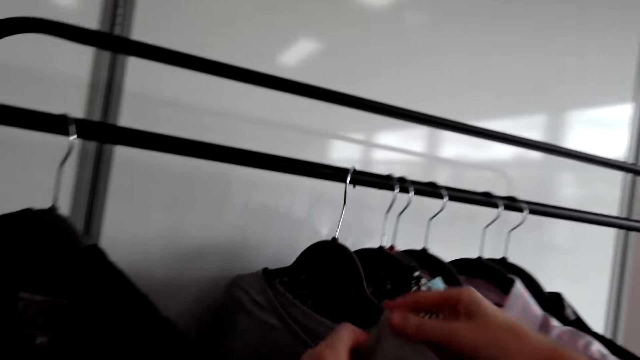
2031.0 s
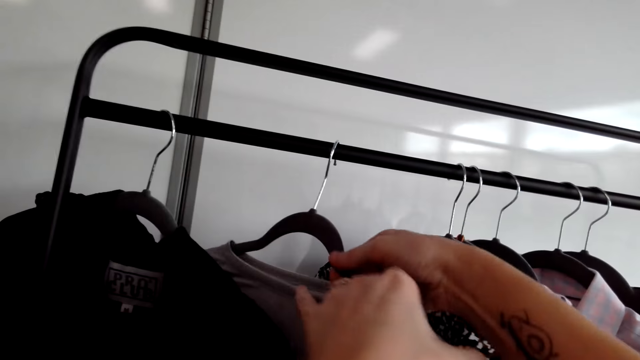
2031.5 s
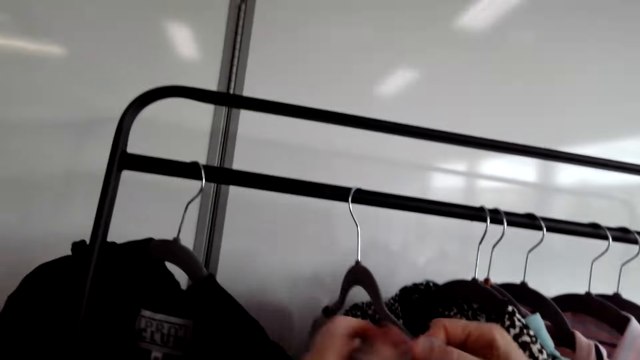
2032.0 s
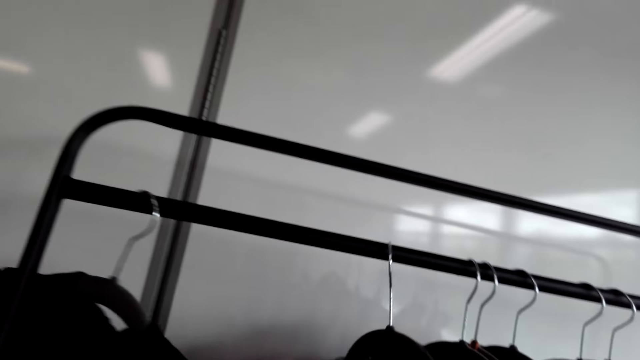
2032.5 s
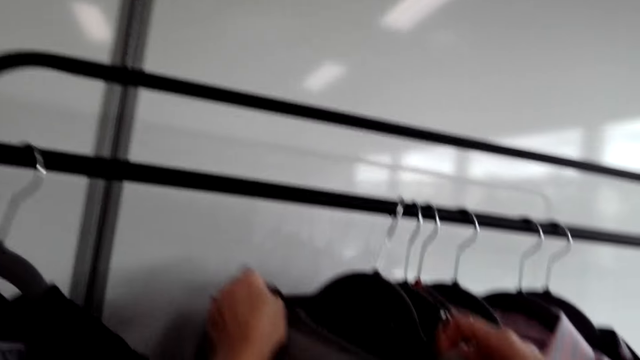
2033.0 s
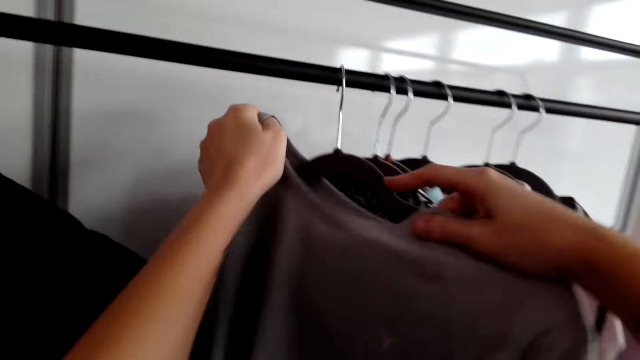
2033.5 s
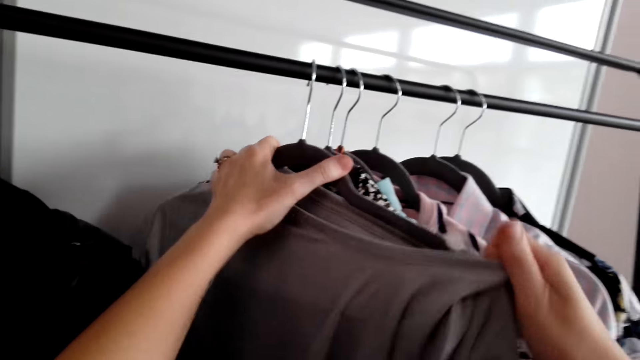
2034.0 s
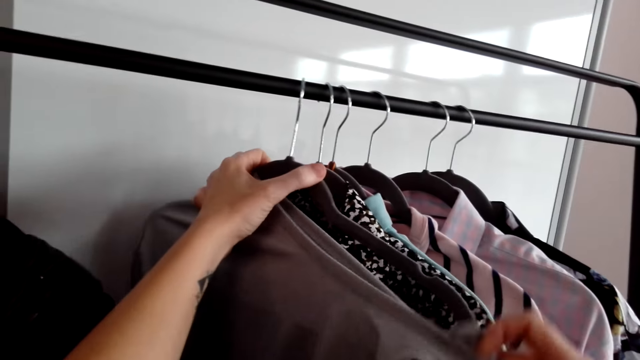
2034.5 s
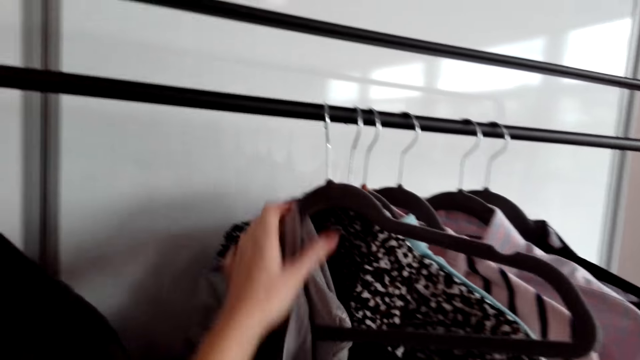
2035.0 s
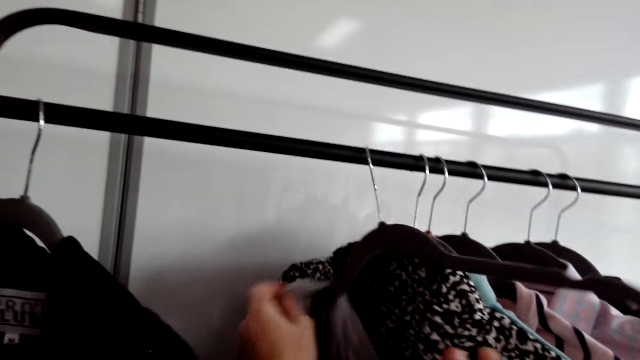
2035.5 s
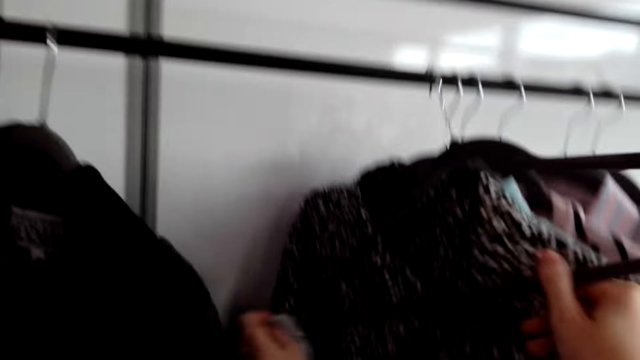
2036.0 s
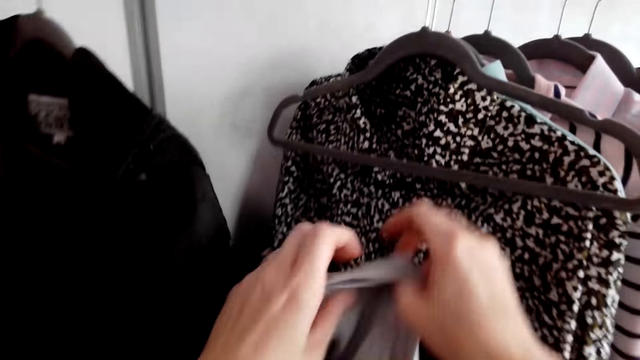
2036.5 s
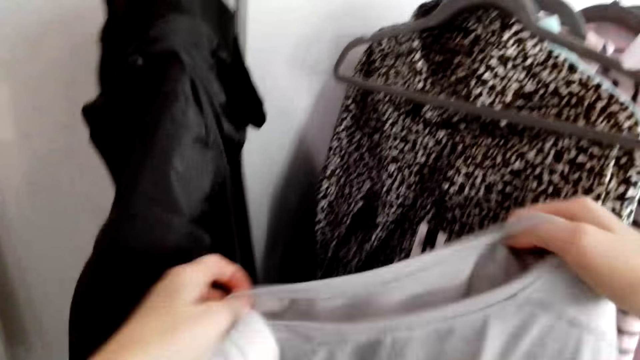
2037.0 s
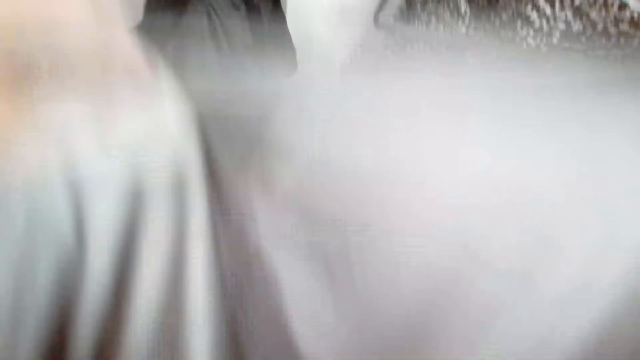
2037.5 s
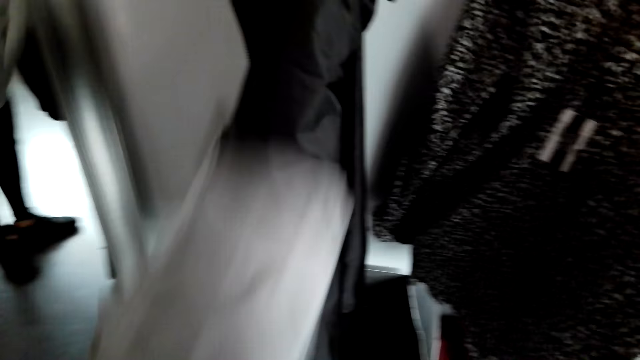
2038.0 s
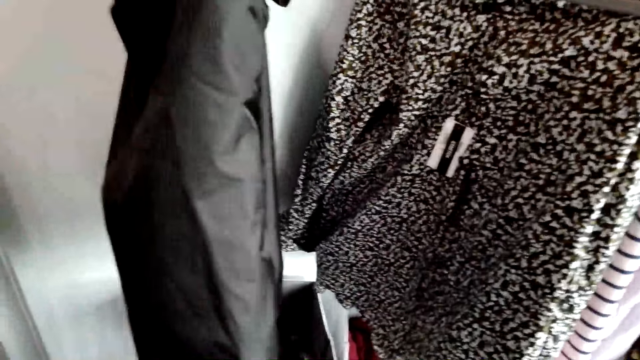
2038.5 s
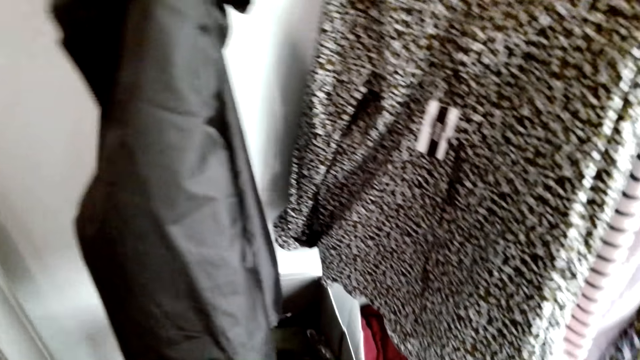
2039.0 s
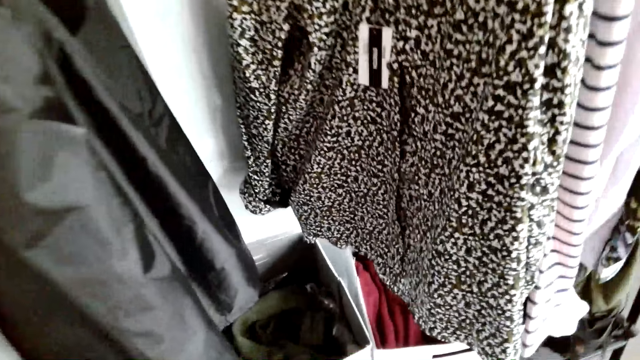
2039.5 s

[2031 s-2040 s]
The camera wearer removes the shirt from the hanger. They raise the shirt up and turn around the room.

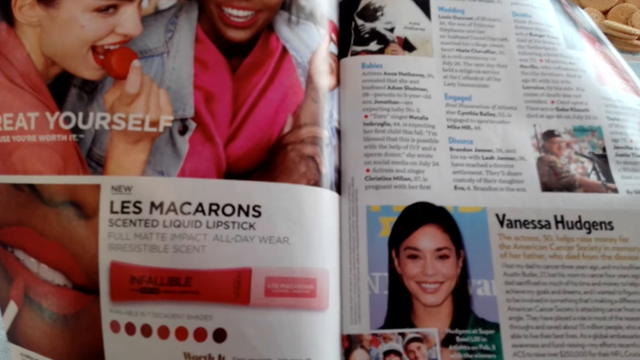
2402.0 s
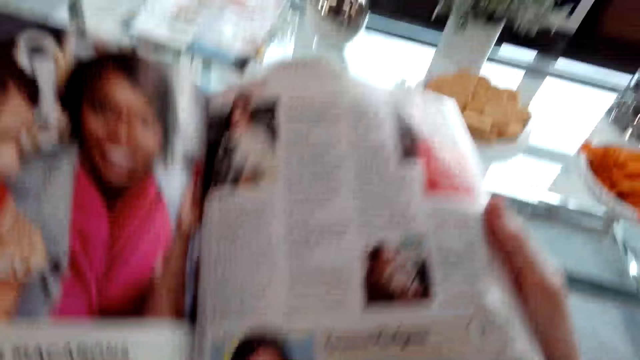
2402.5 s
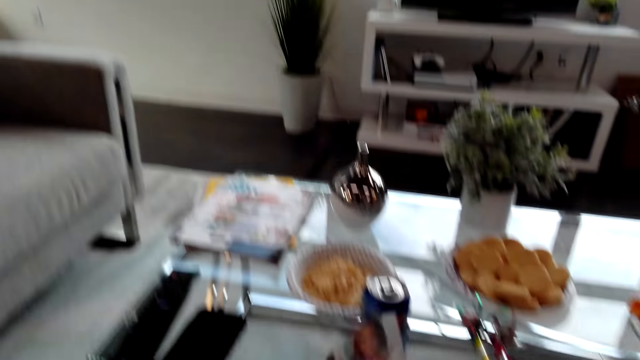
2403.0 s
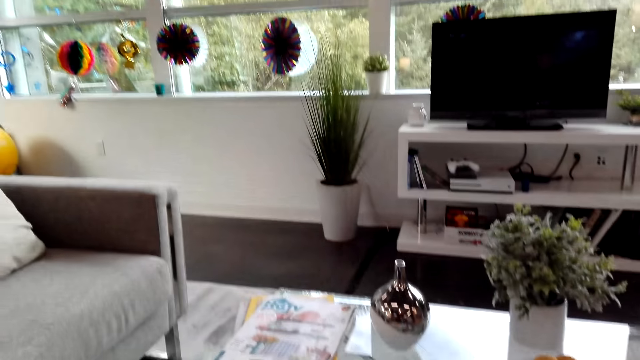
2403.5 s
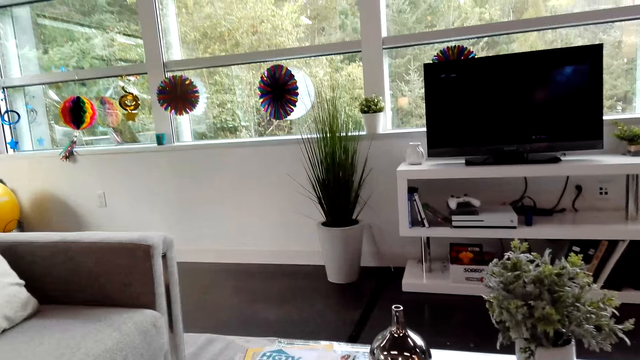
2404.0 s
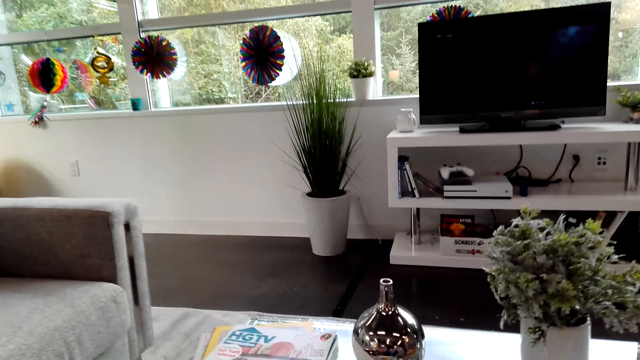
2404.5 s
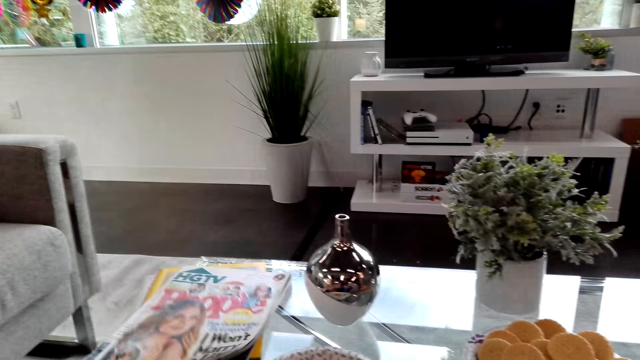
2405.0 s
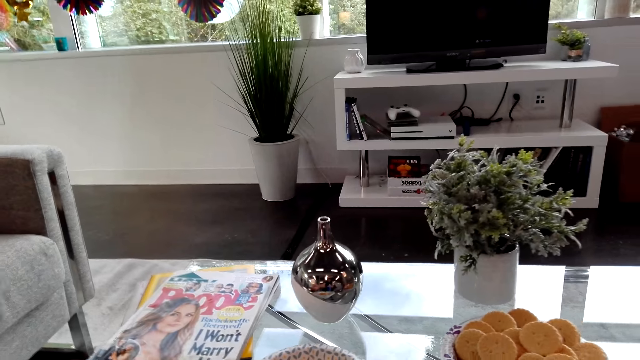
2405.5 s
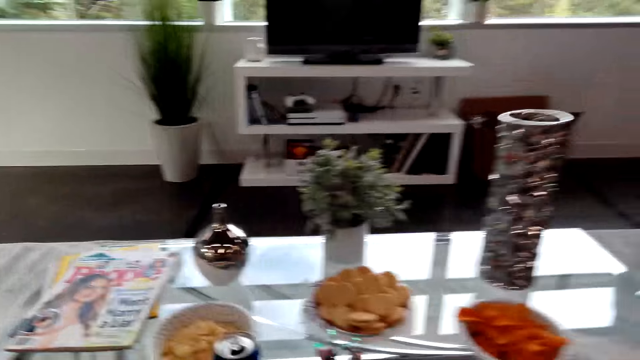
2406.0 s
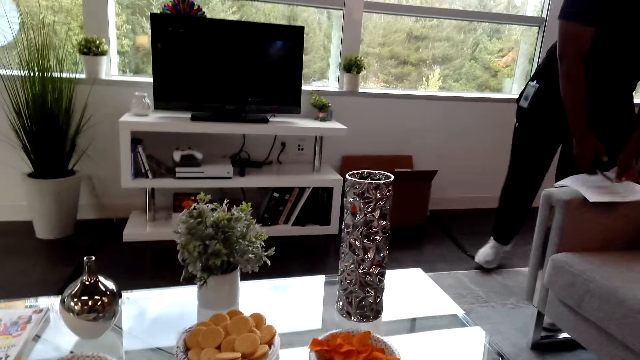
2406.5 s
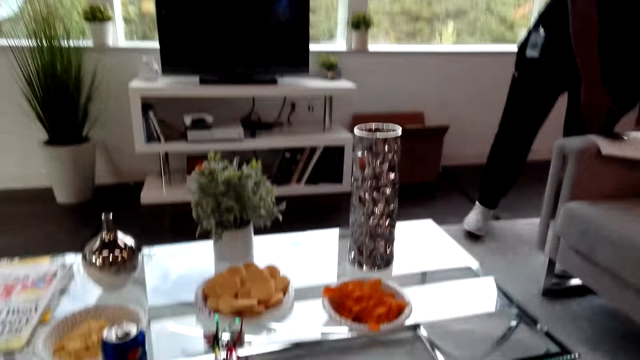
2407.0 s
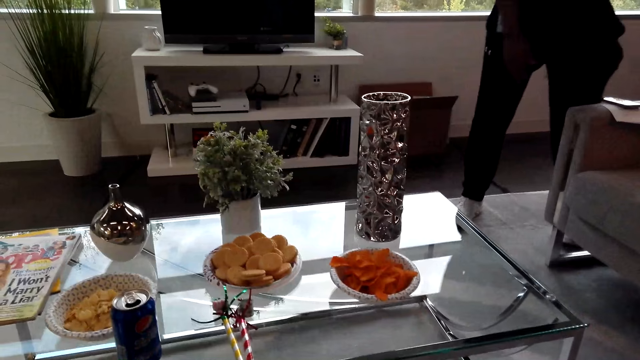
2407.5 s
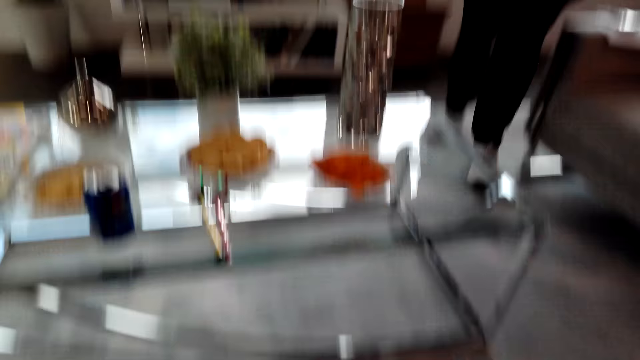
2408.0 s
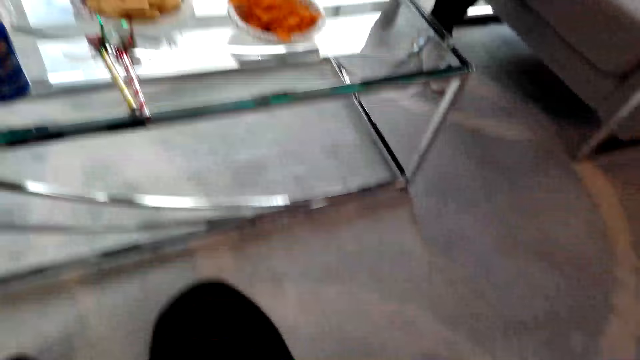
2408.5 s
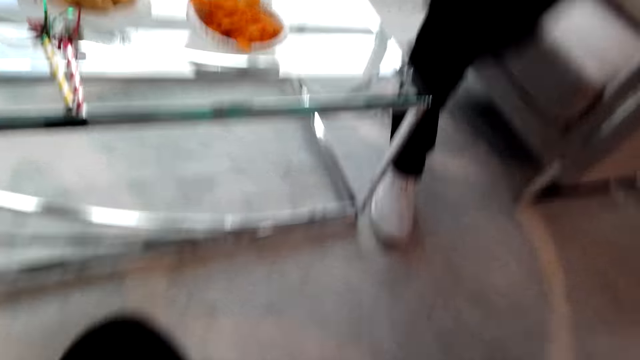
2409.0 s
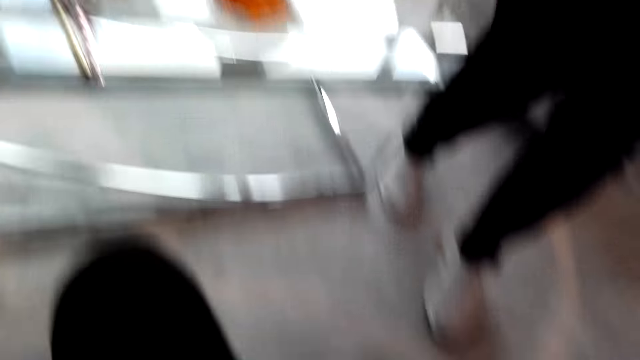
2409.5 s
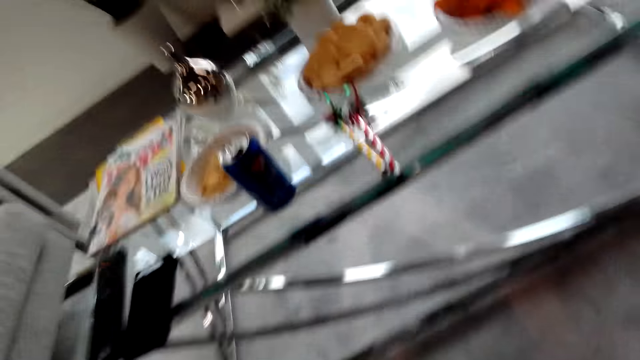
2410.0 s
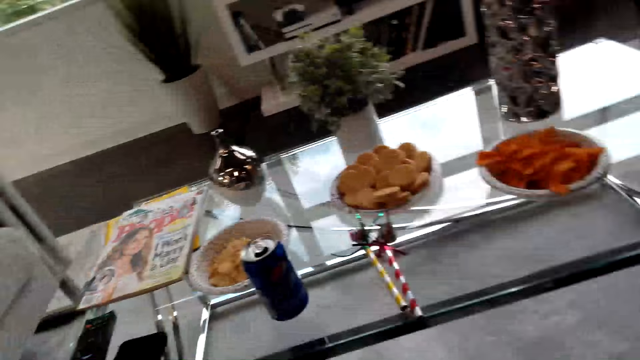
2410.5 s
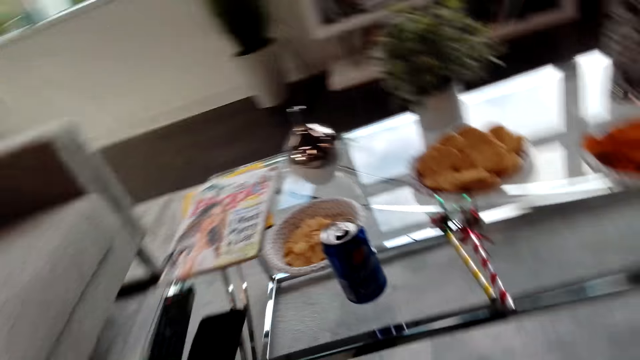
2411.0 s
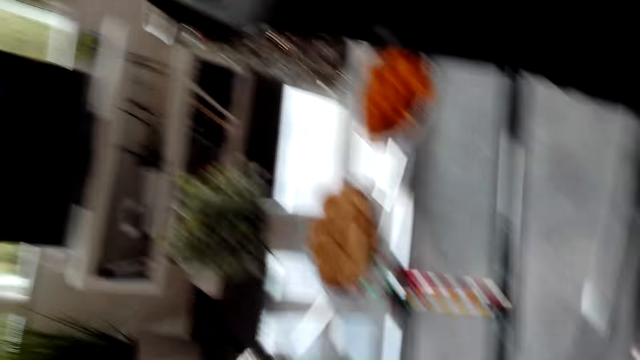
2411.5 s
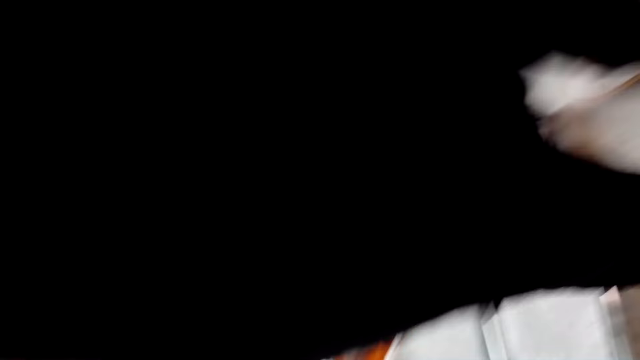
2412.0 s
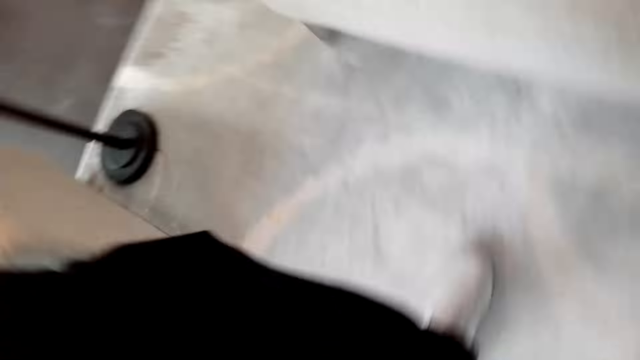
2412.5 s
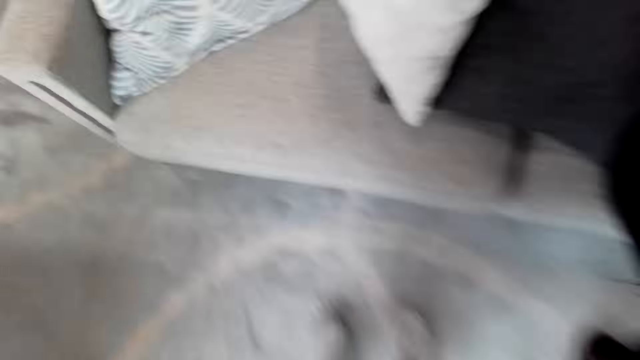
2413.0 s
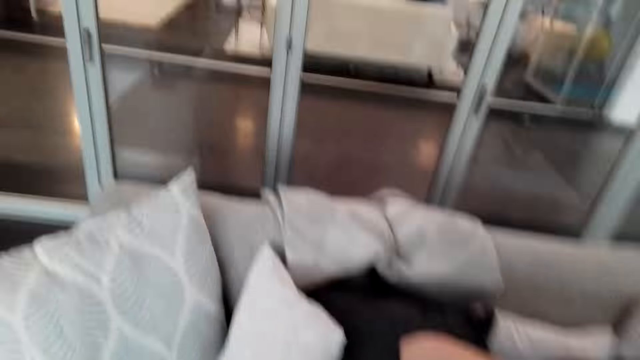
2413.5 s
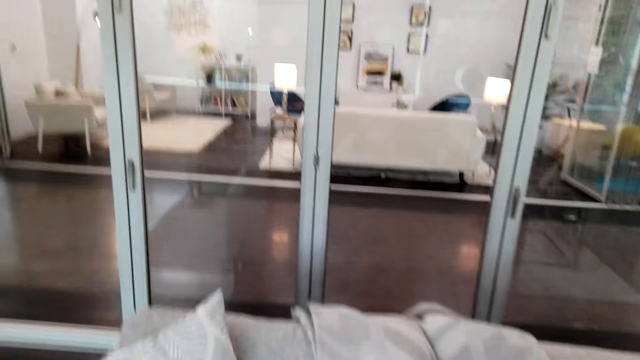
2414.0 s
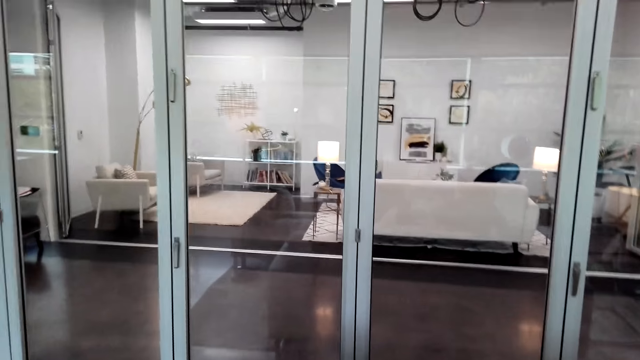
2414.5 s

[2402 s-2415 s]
The camera wearer flips a page. They close the magazine and put the magazine on the table. A man walks around the room. The camera wearer talks with the man.
